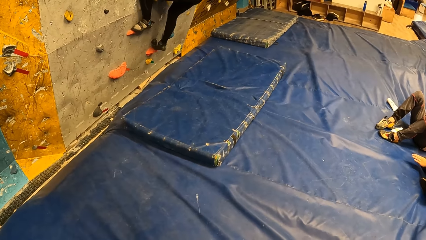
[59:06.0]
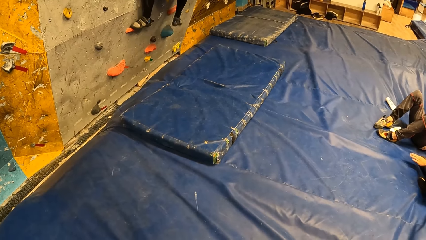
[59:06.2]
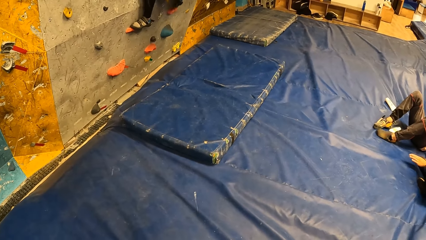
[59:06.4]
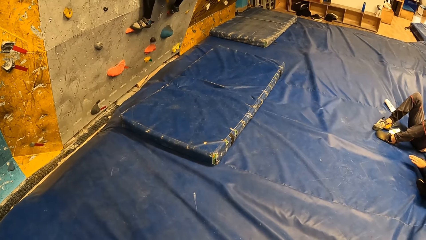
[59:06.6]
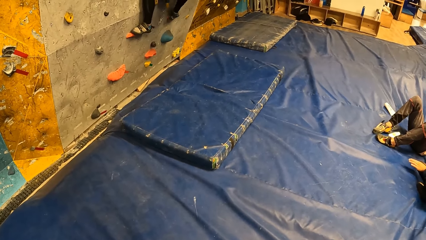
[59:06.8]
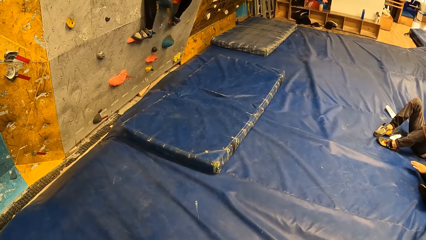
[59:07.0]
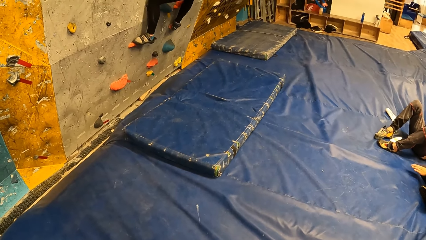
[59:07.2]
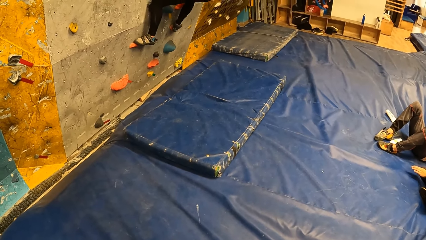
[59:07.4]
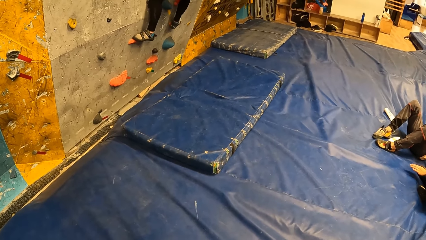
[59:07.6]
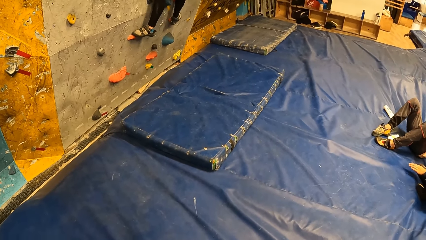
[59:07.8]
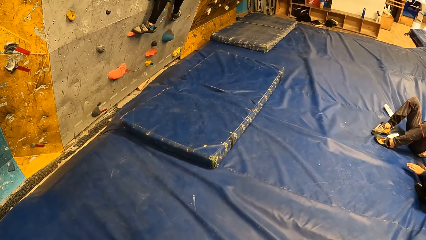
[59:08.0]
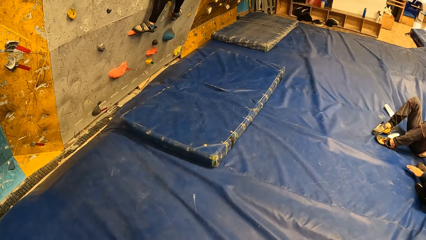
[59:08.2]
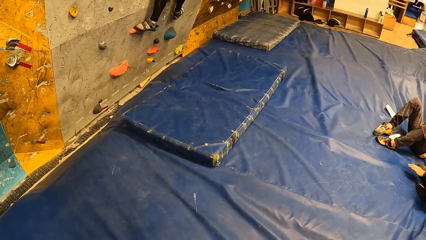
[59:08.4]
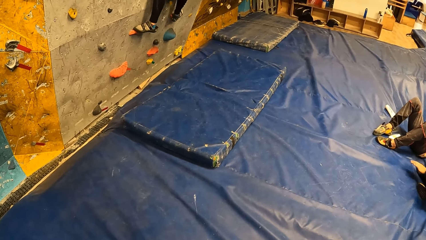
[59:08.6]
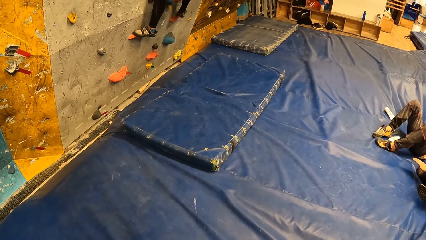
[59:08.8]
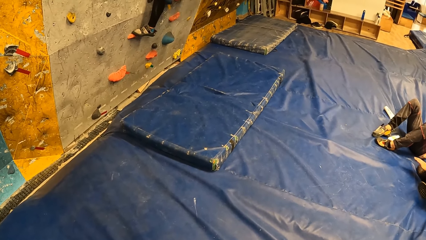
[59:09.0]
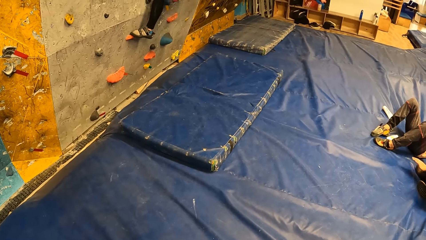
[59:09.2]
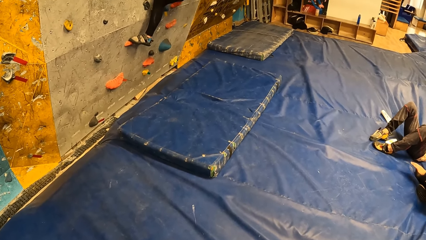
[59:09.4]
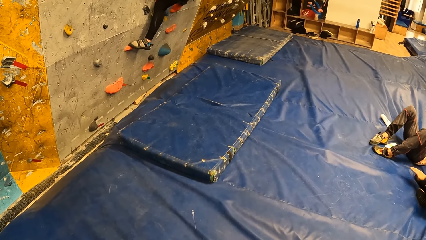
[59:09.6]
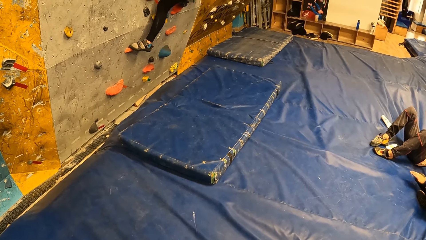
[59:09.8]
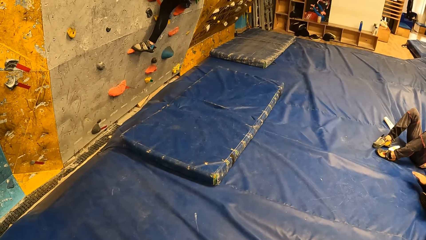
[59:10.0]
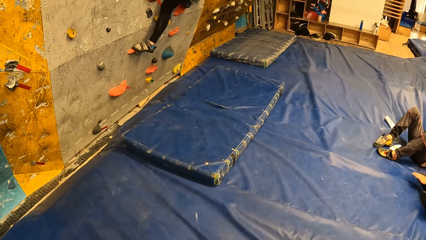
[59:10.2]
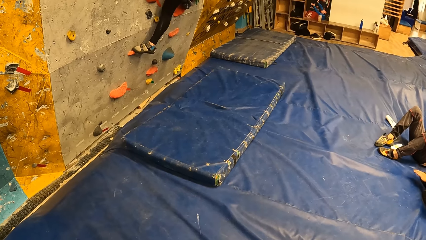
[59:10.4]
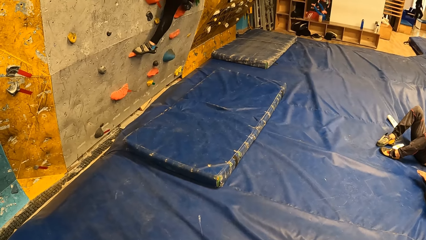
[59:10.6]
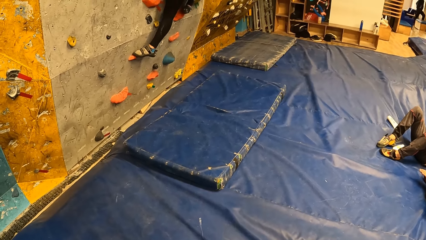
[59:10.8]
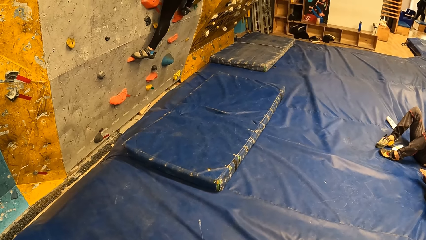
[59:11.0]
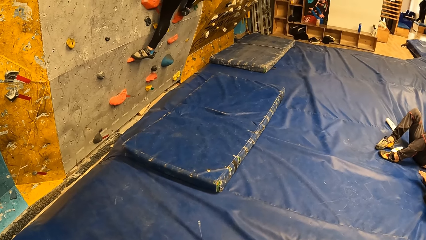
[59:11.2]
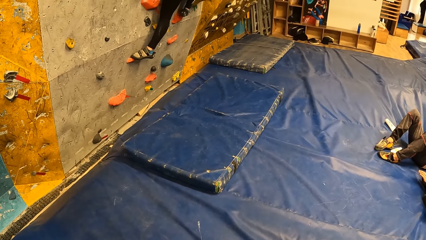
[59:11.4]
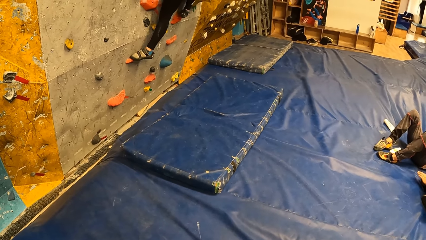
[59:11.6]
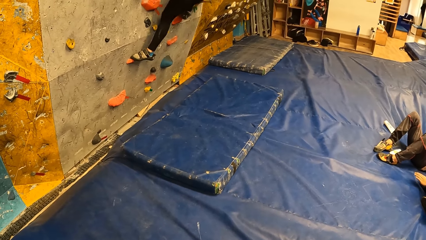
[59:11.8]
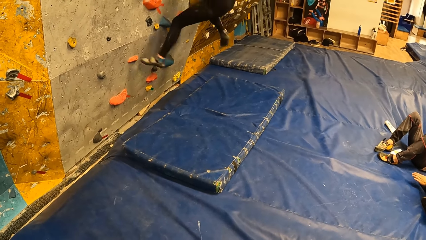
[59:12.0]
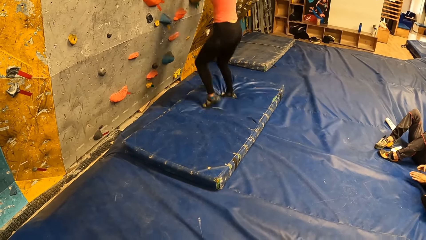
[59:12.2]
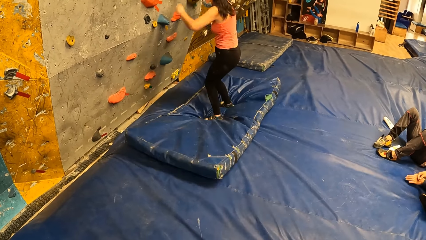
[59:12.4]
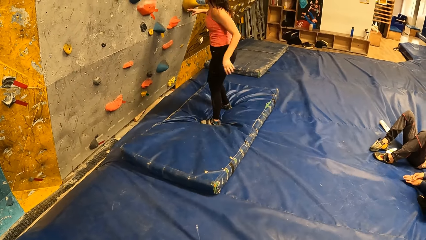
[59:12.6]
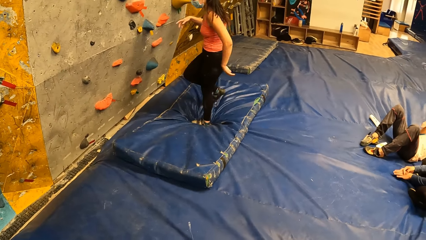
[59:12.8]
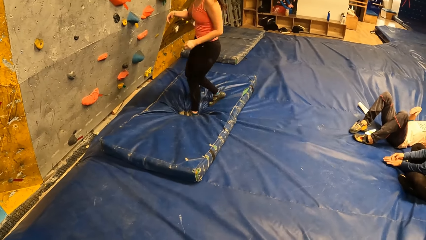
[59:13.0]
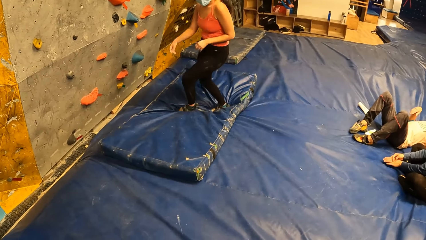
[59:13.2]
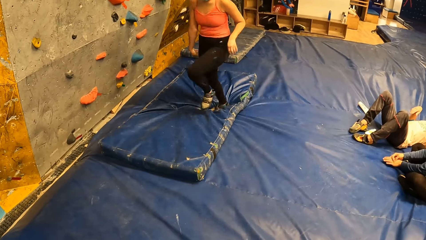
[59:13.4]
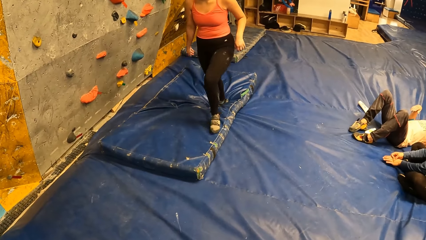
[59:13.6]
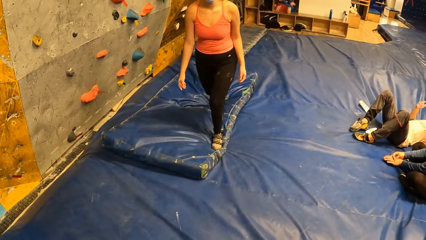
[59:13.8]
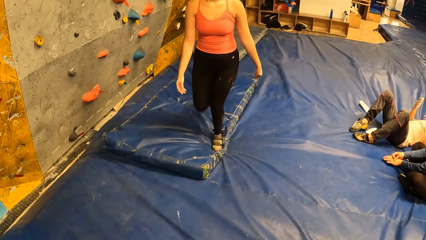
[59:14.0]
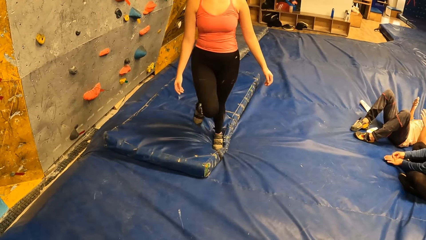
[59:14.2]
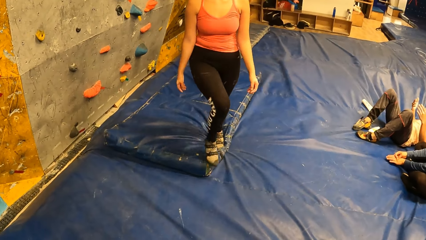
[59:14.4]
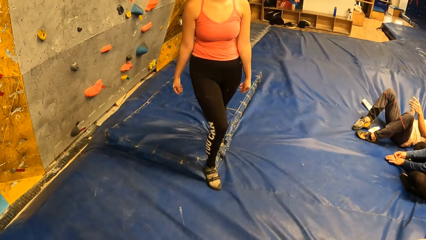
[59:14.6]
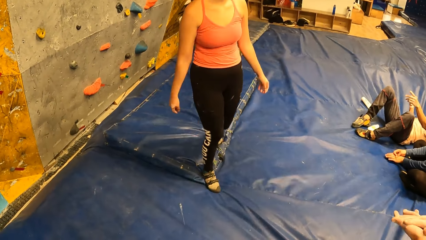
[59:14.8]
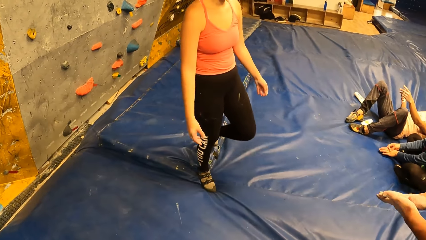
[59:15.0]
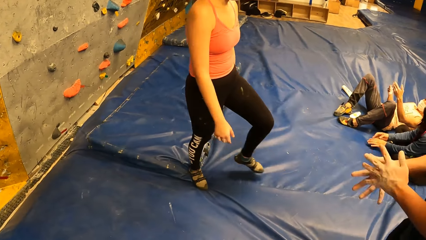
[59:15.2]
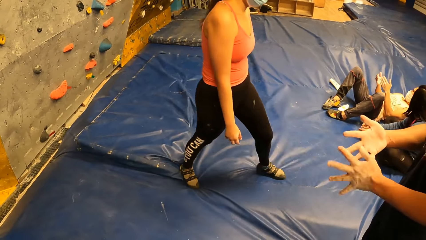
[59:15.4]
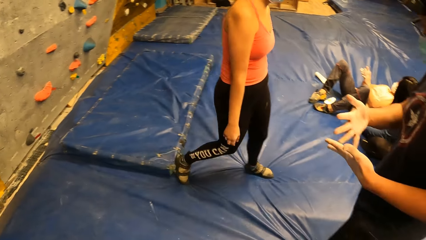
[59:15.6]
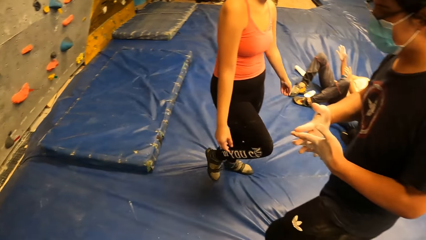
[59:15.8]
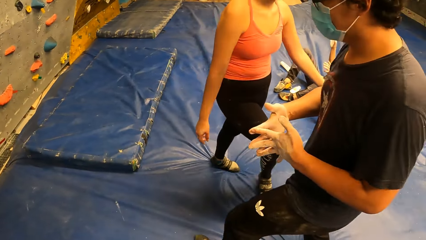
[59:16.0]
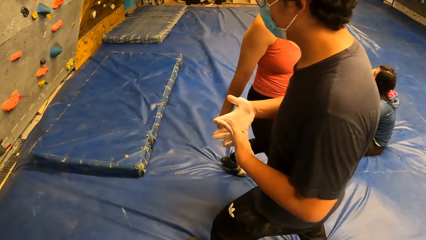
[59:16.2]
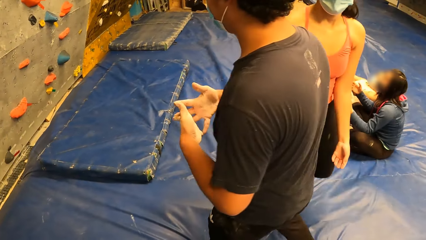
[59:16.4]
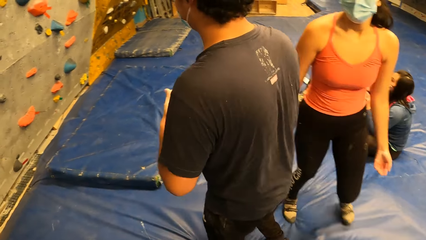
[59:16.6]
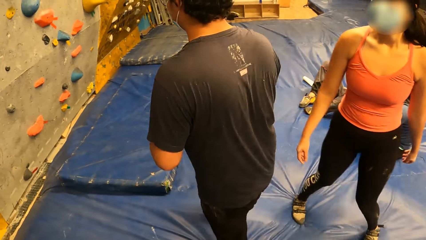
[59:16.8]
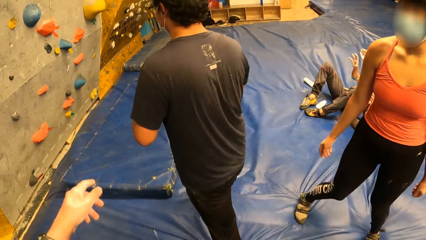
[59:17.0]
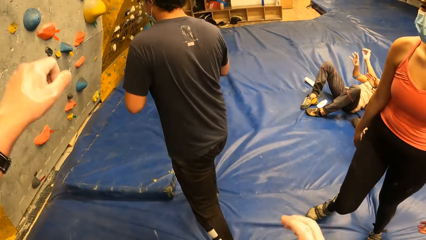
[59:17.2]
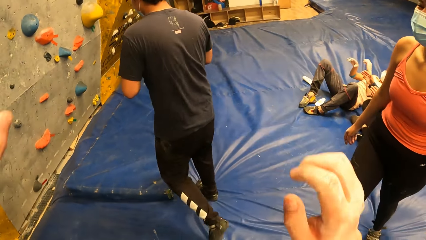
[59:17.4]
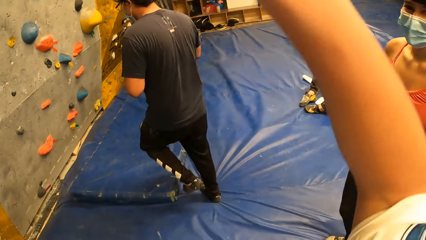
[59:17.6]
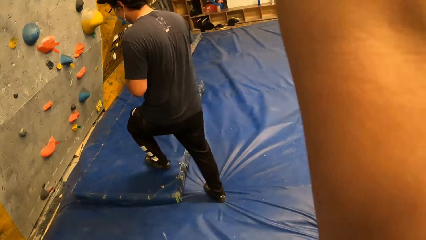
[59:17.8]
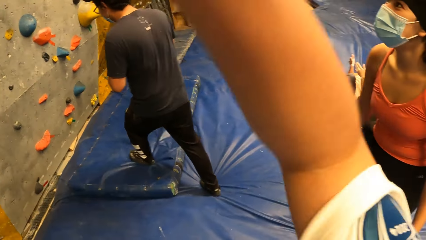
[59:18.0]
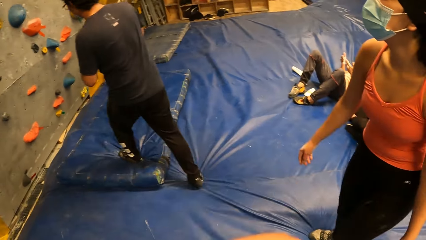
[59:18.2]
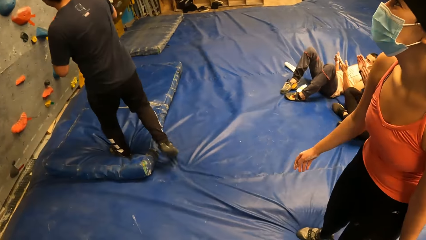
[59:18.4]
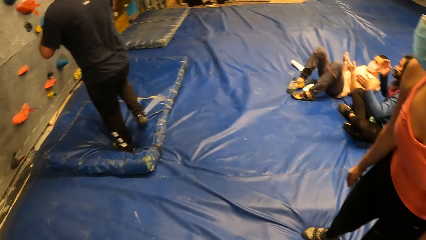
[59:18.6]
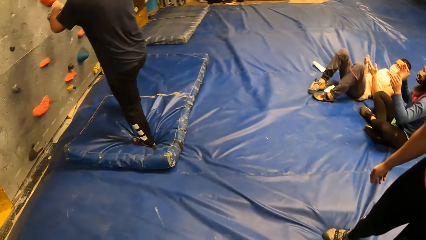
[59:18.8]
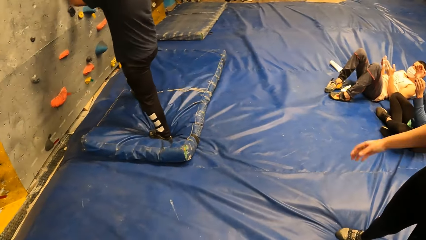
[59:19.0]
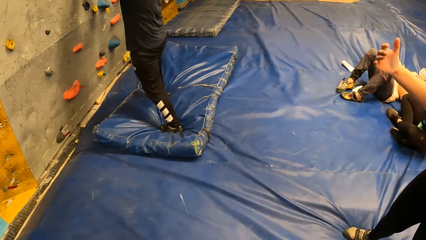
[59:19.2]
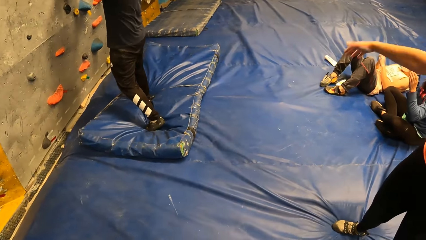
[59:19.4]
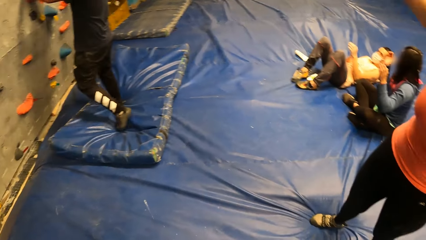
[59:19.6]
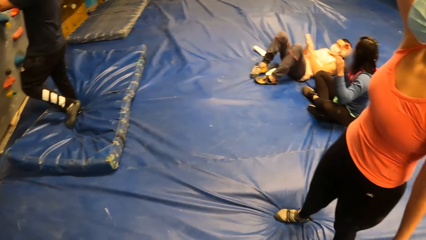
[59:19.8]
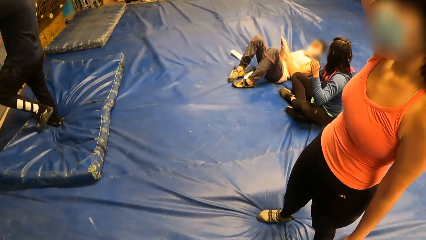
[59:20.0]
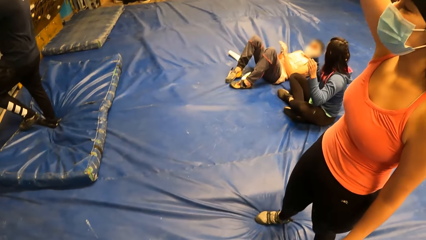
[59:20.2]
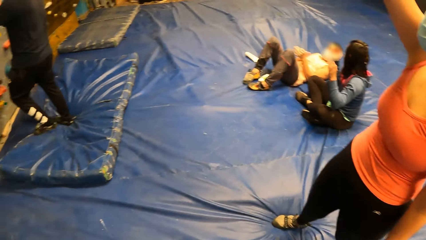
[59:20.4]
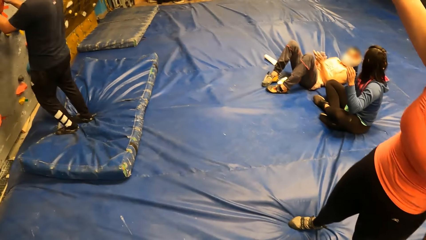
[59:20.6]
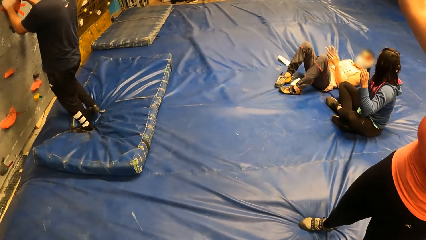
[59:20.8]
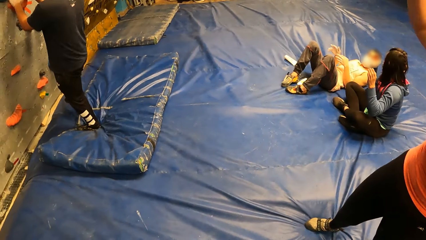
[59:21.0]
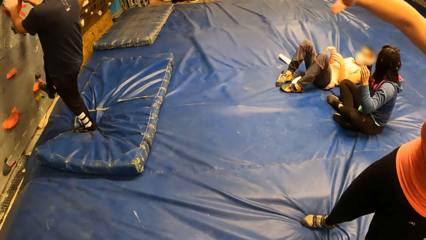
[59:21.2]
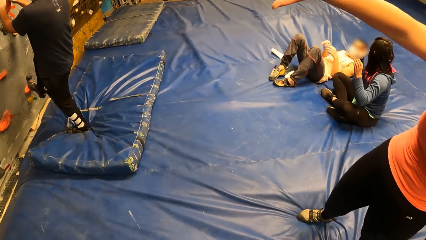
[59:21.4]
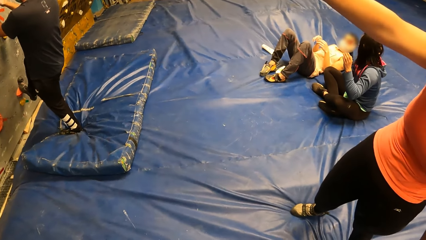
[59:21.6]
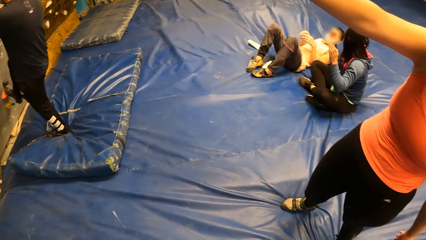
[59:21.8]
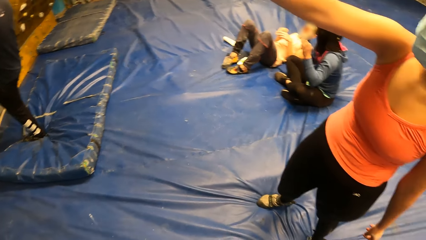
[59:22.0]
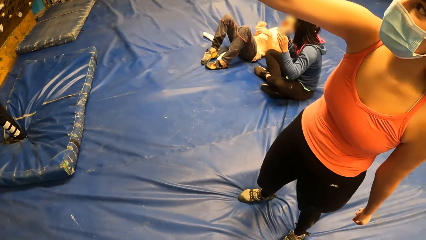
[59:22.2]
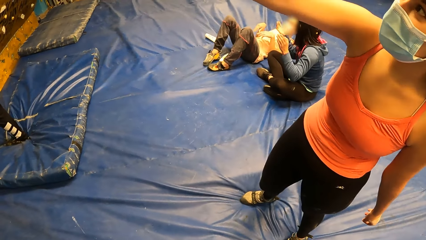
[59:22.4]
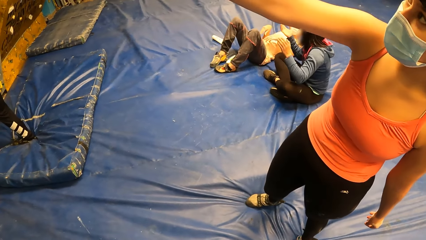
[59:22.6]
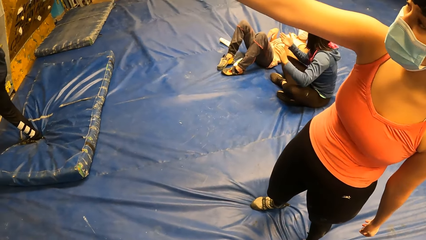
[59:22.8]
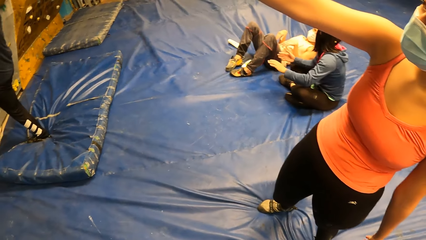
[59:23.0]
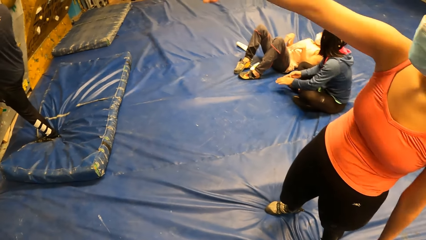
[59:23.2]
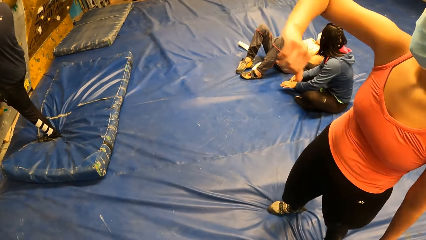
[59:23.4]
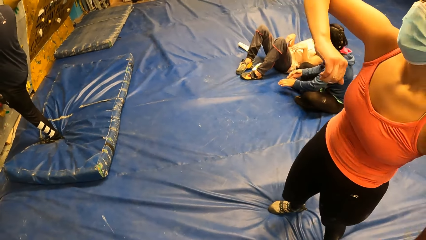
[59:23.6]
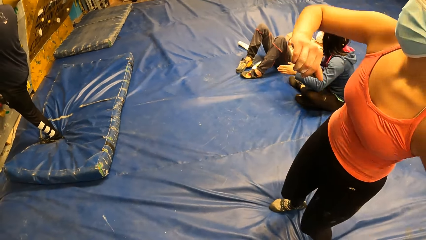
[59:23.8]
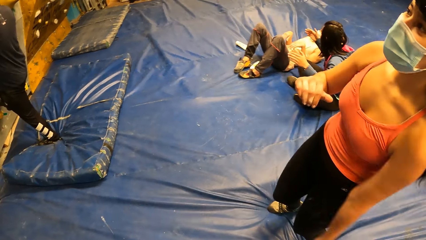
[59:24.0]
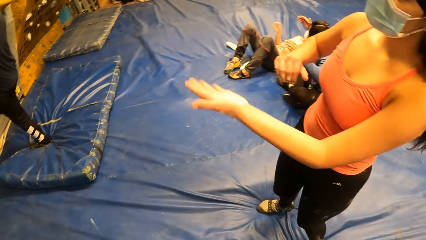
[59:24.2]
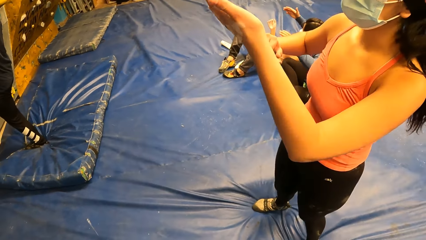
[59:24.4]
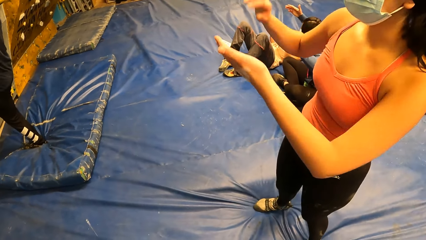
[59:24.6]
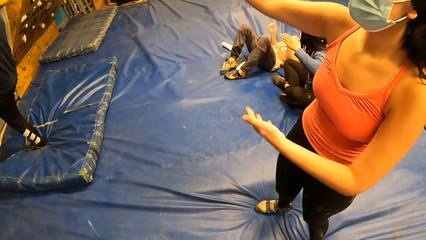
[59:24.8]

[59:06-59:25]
A woman jumps down from the climbing gym or climbing wall. A man walks toward the climbing wall. The camera wearer raises his hand. He interacts with the woman. The man climbs the climbing wall. The camera wearer looks at the man. He looks at the woman.
